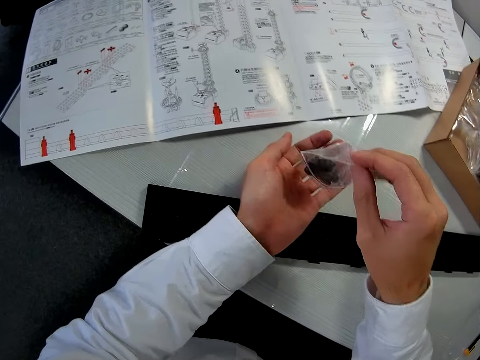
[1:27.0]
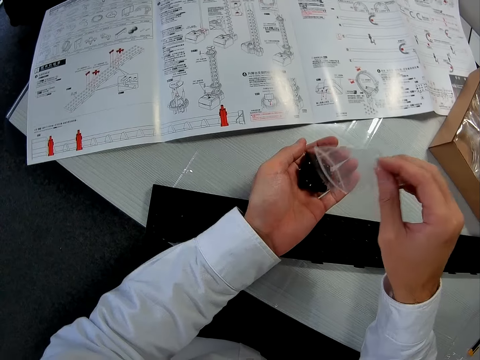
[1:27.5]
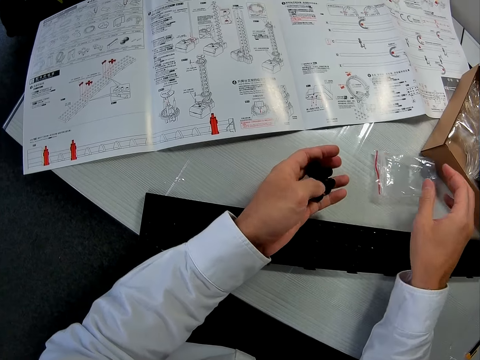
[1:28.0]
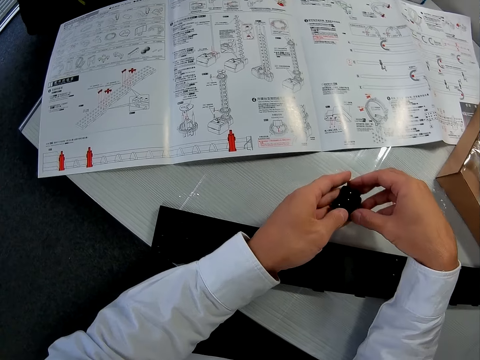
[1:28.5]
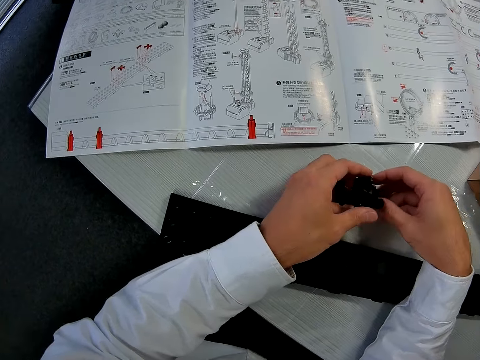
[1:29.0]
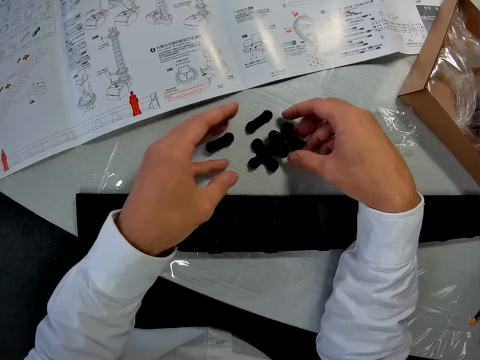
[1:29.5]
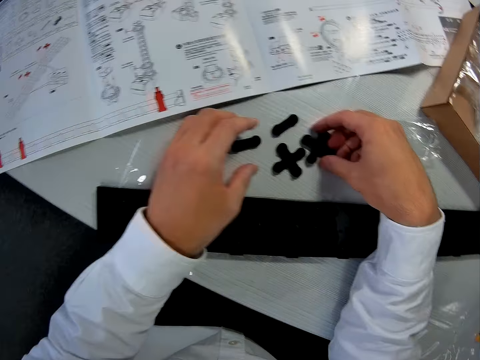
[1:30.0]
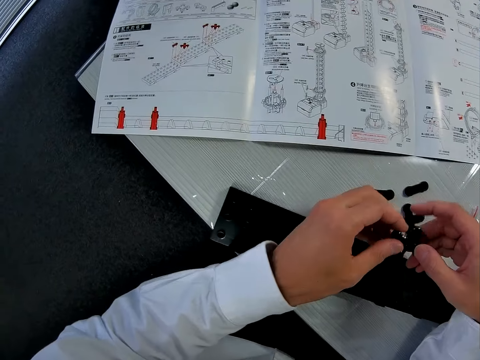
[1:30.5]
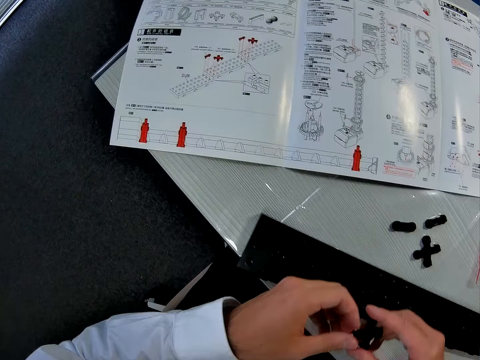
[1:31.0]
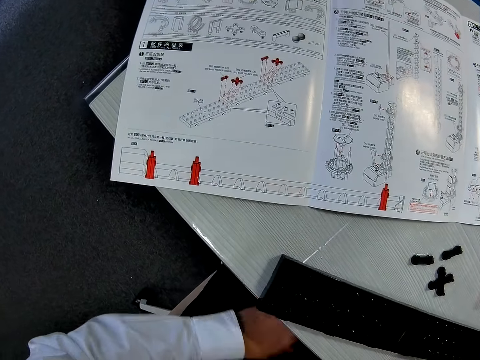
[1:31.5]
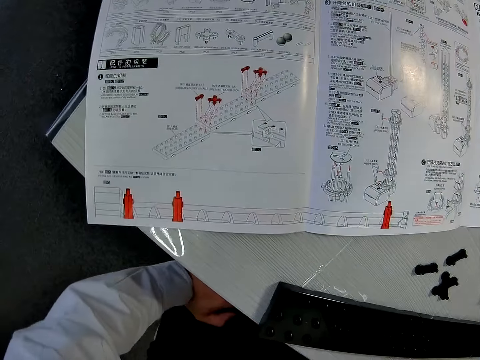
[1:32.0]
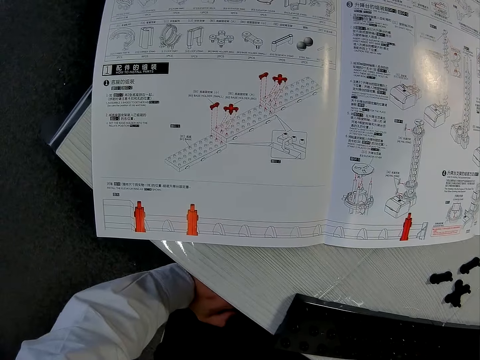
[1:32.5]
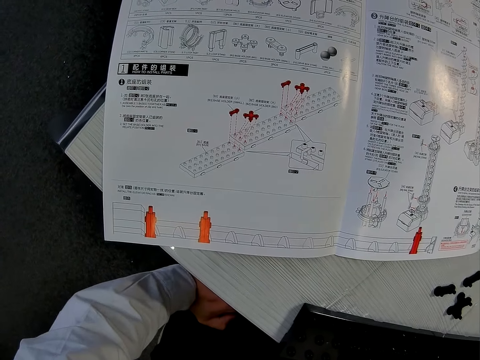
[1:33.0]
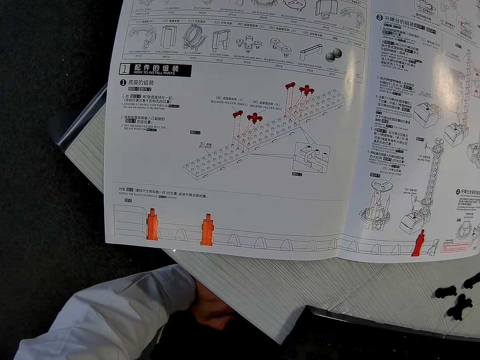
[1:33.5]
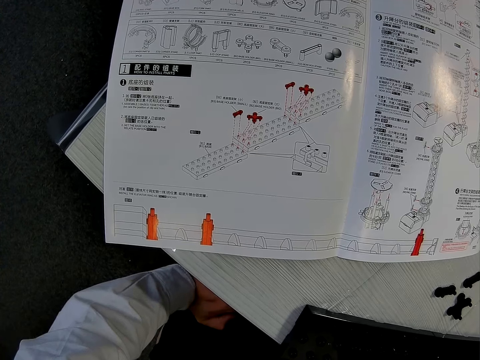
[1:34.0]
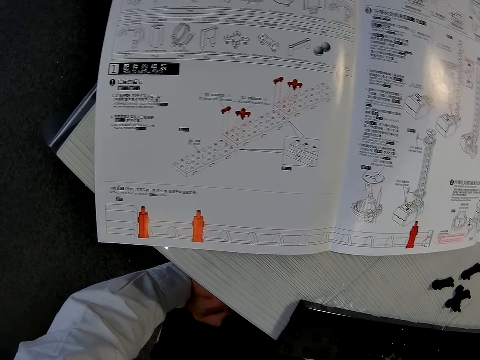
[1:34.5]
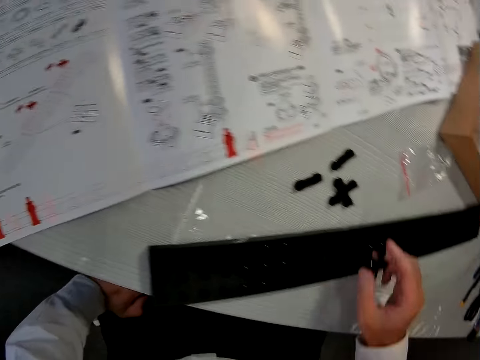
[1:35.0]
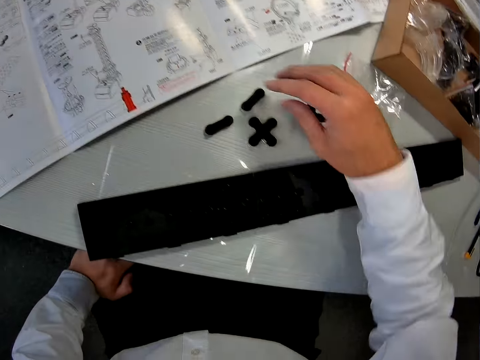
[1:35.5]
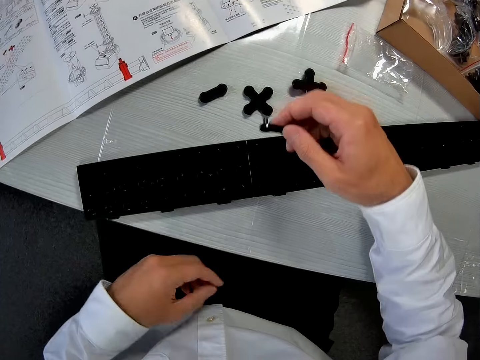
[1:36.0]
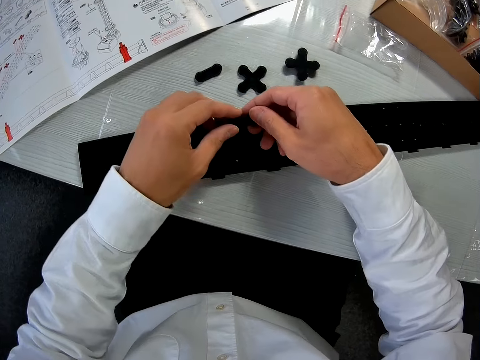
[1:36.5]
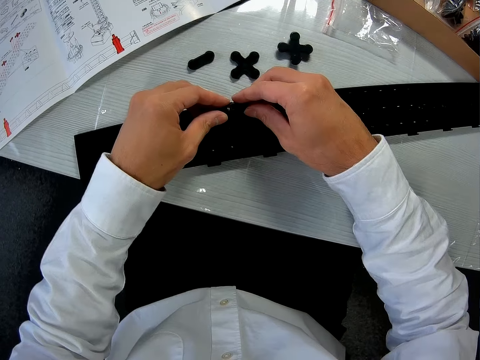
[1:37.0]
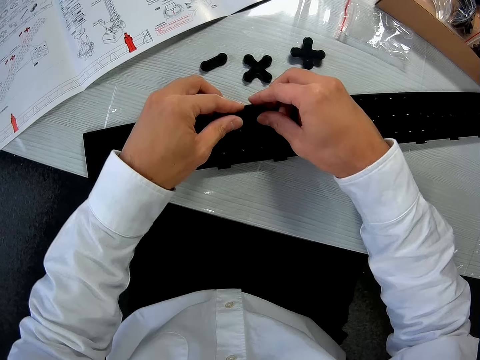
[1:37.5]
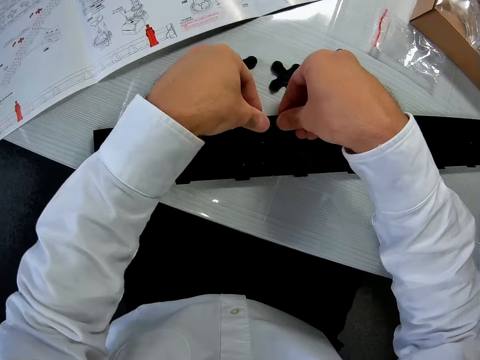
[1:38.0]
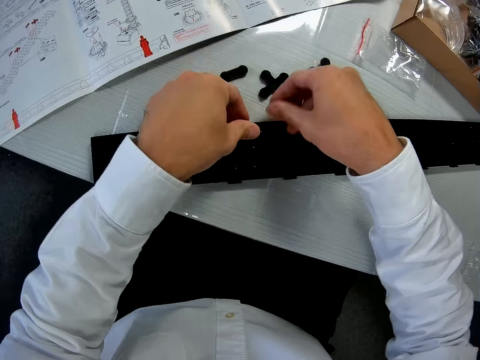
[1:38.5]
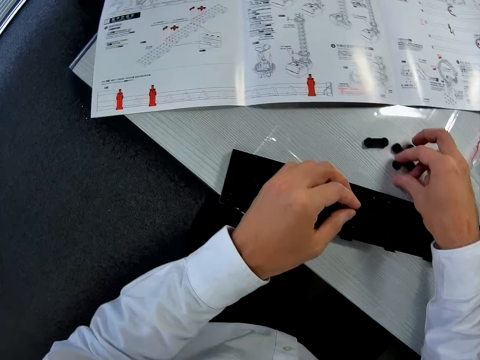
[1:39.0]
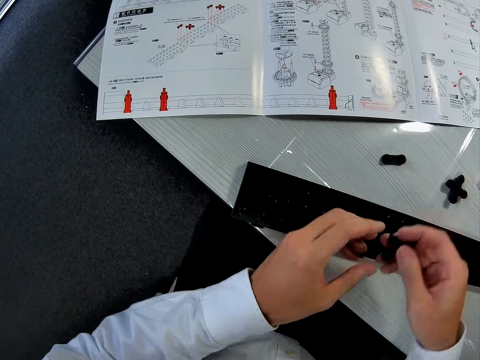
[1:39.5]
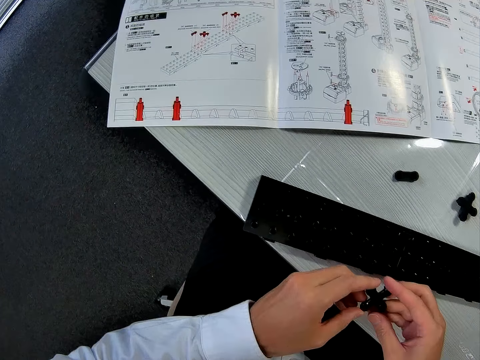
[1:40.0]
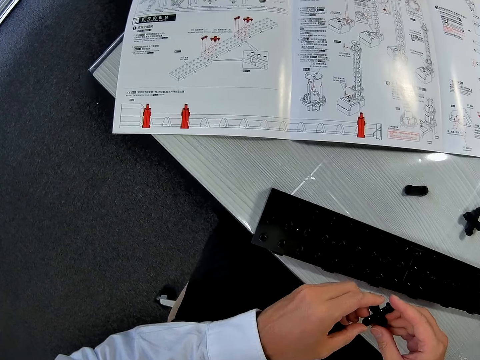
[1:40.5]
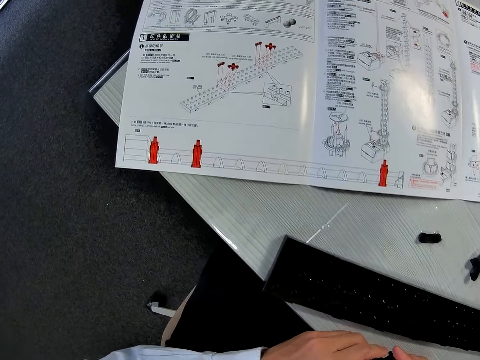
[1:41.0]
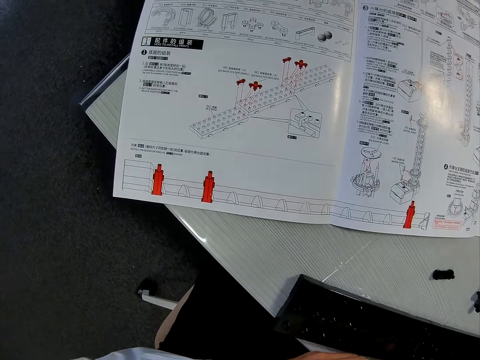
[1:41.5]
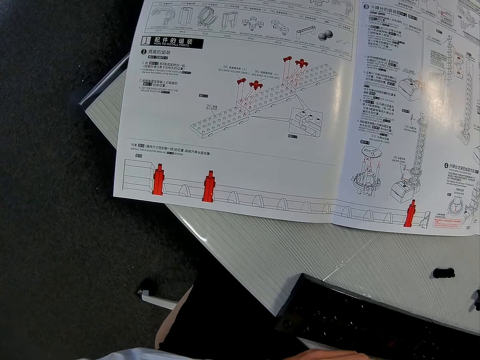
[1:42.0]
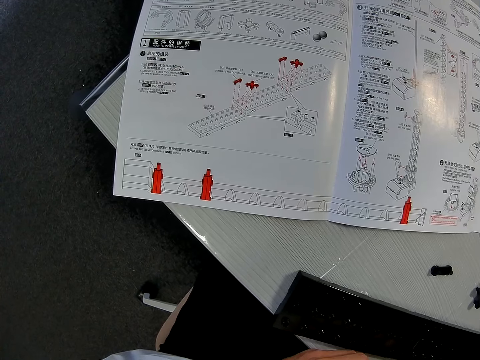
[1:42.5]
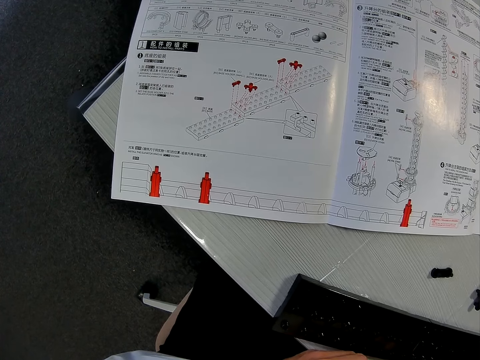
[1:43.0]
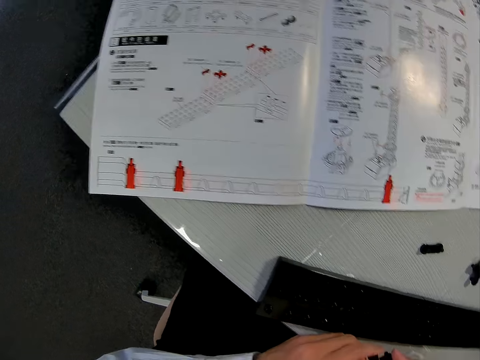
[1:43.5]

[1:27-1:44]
The camera wearer pours out four pieces from the nylon on the table. He picks up a fourth piece from the table. He places his left hand on his lap. He examines the manual. He drops the fourth piece, part of the elevator helix, on the table. He picks up a fifth piece from the table. He lifts his hand from his thighs. He fixes part of the elevator helix in the base. He picks up a sixth piece from the table. He examines the manual.

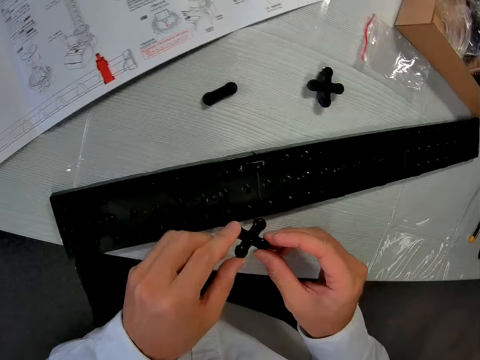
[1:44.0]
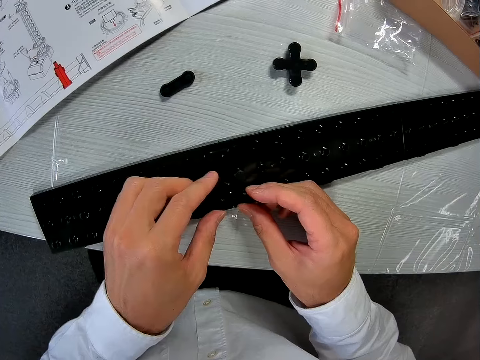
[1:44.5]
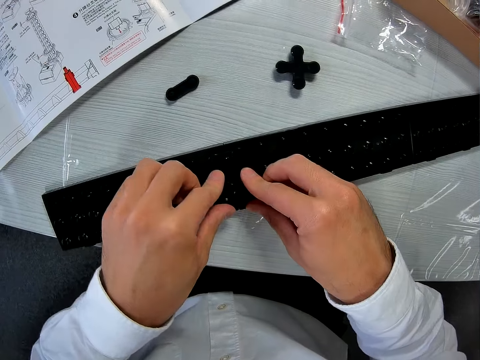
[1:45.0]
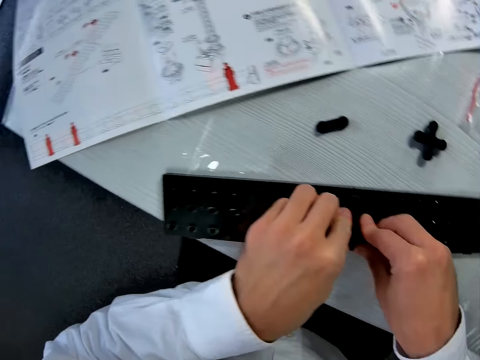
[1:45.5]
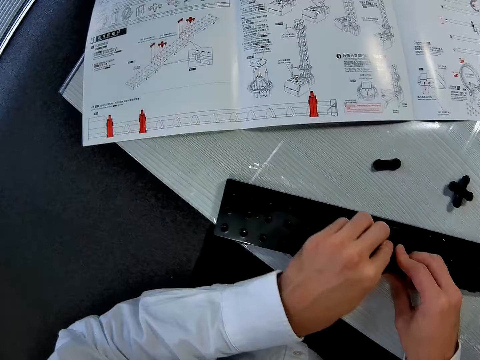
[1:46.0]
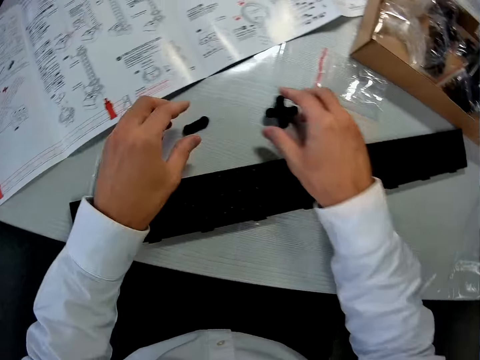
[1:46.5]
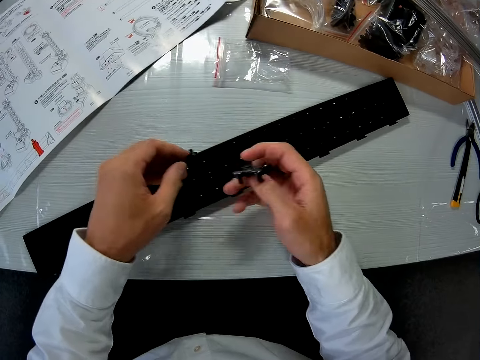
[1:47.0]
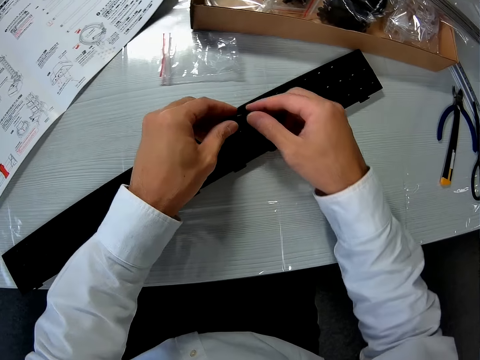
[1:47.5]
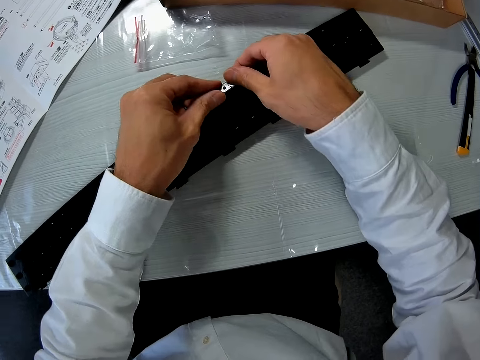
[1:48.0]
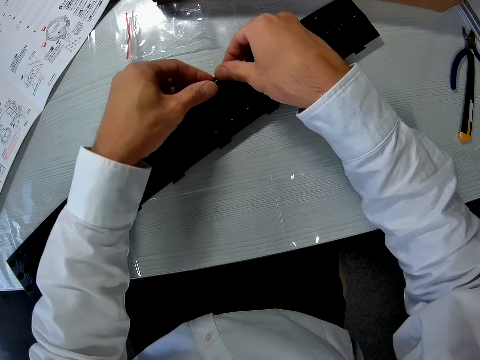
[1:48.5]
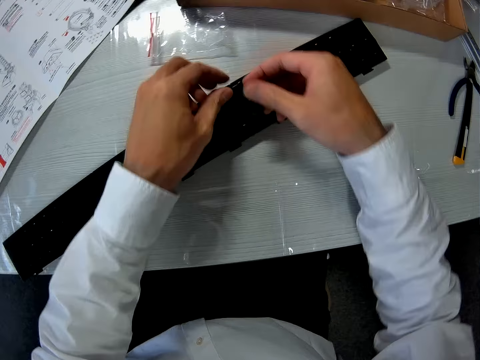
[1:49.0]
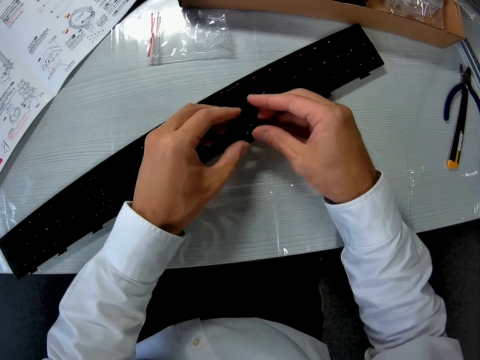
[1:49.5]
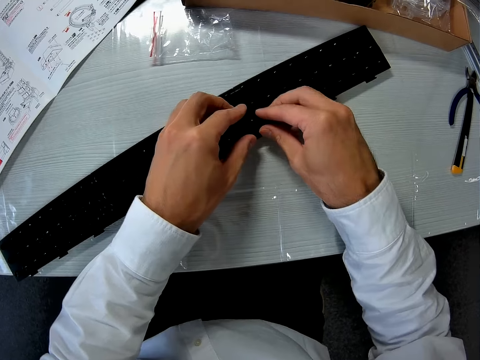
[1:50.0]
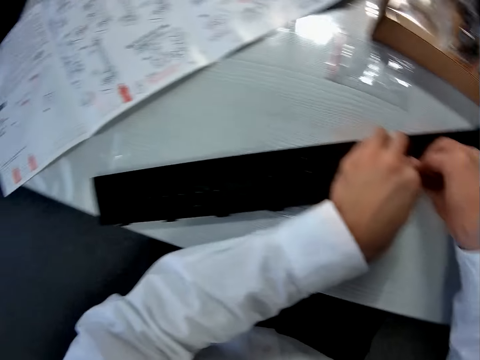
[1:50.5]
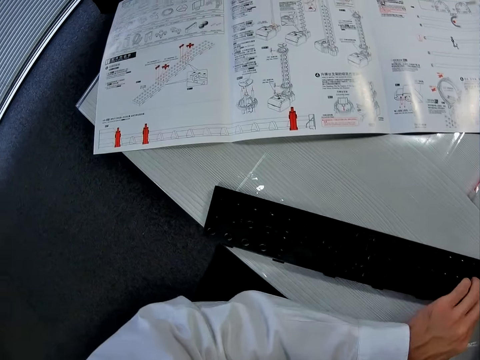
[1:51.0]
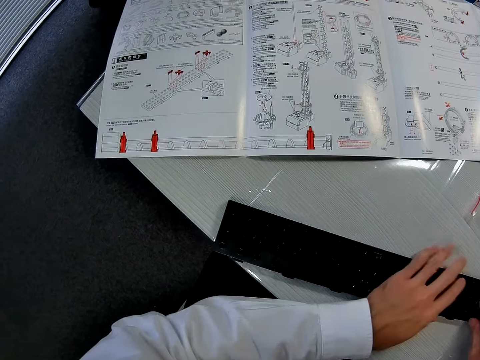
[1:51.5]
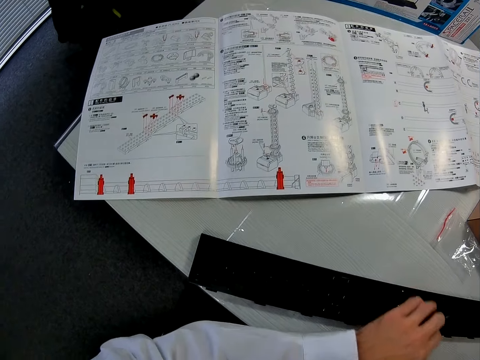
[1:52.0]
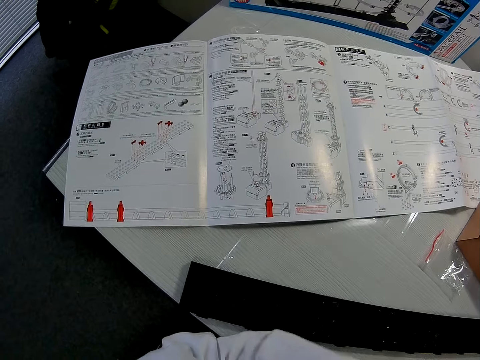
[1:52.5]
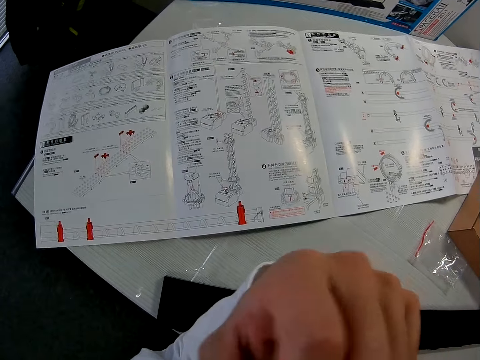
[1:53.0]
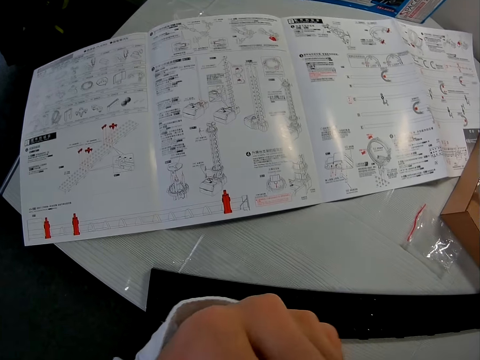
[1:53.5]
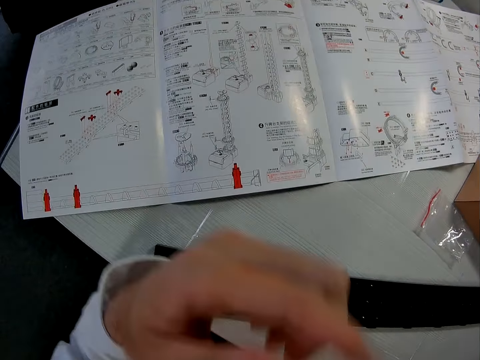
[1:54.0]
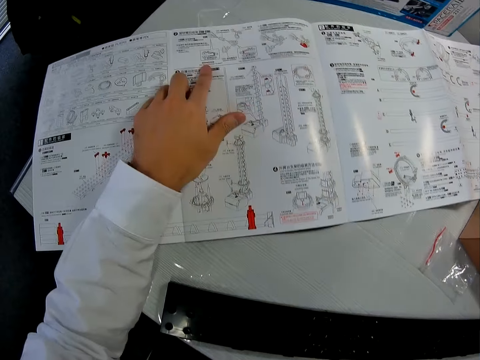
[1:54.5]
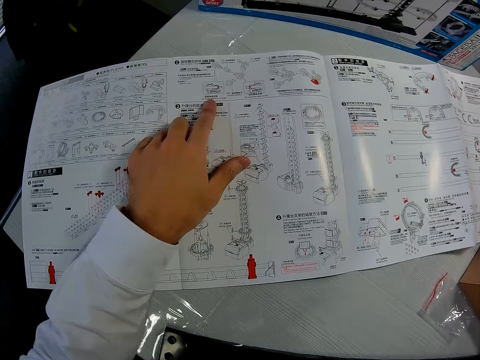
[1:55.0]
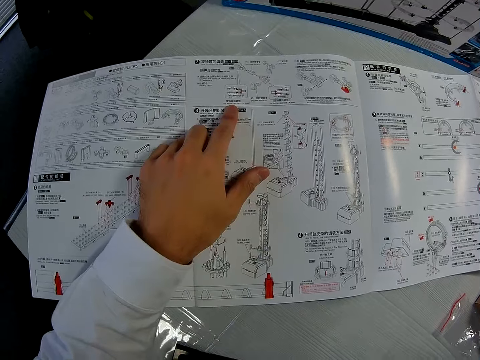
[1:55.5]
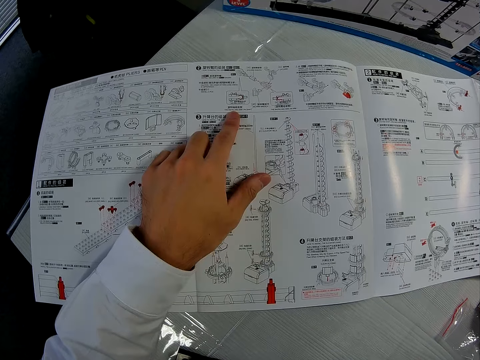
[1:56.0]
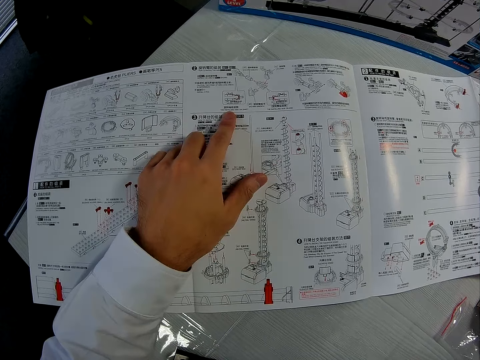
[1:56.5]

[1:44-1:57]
The camera wearer fixes the piece into the mechanical model on the base. He looks at the manual. He picks up the fourth piece from the table with his right hand. He picks up a seventh piece from the table with his left hand. He fixes the seventh piece into the mechanical model. He fixes the fourth piece into the mechanical model. He examines the manual. He raises his left hand. He places his hand on the paper. He touches the manual with his left hand. He reads the paper.
